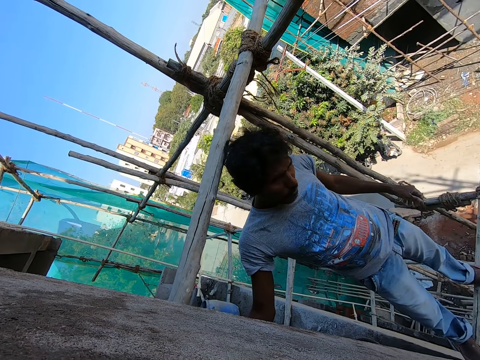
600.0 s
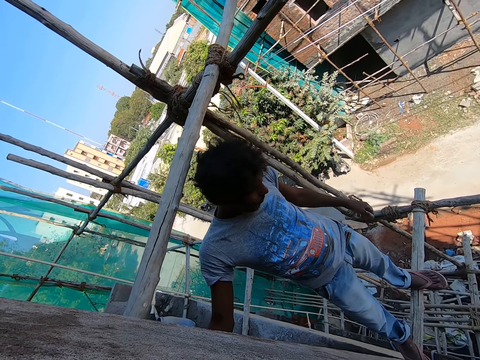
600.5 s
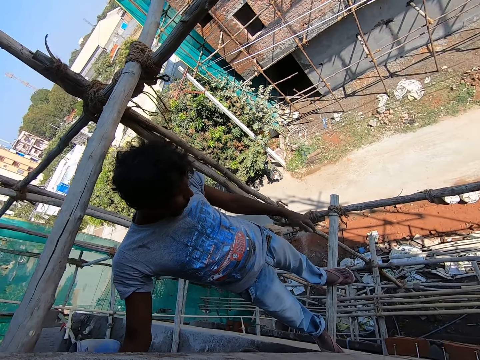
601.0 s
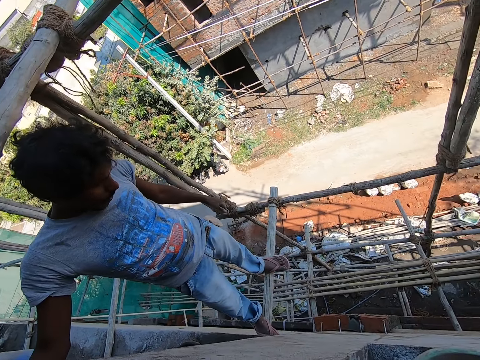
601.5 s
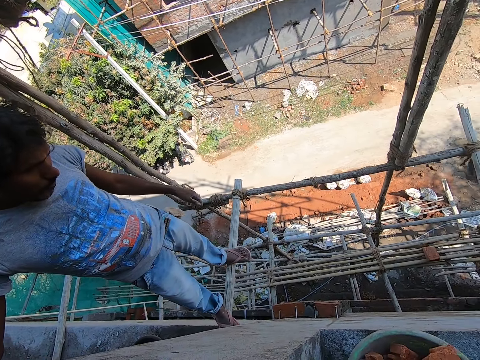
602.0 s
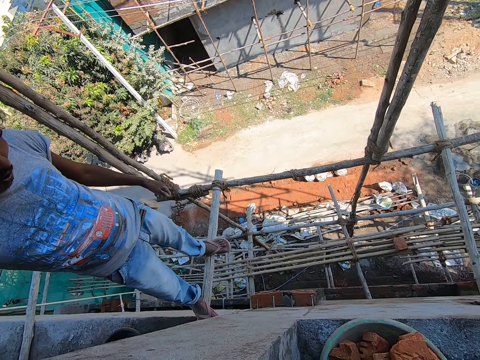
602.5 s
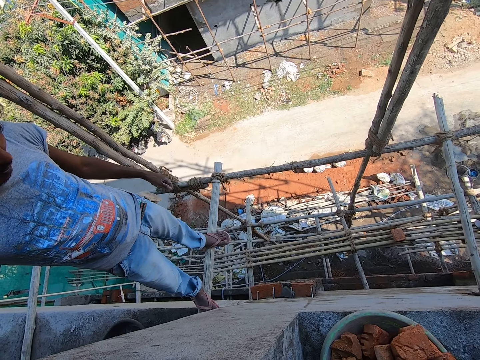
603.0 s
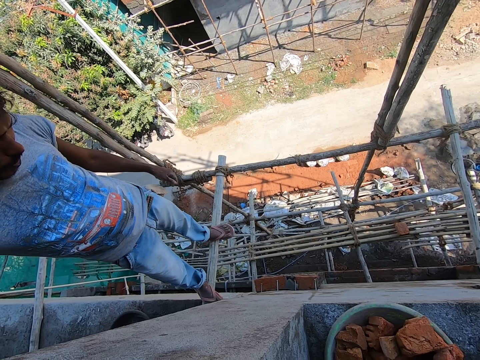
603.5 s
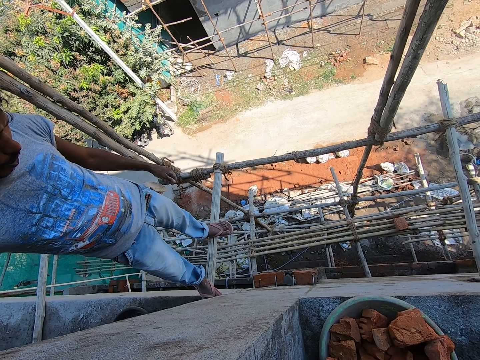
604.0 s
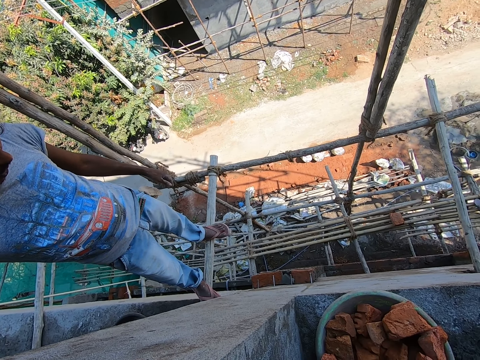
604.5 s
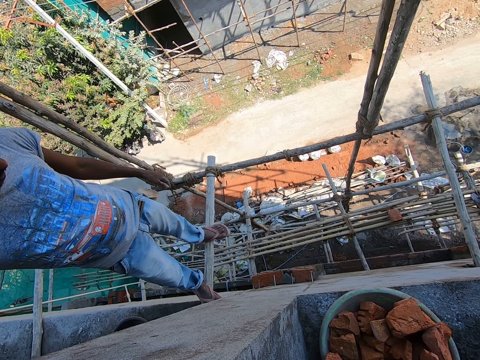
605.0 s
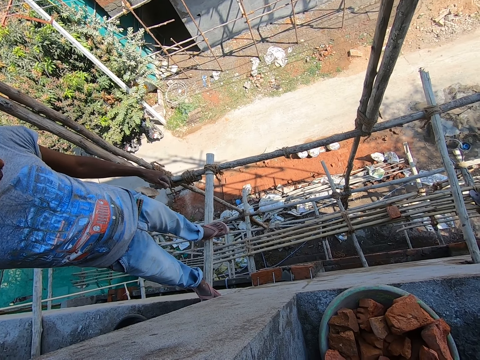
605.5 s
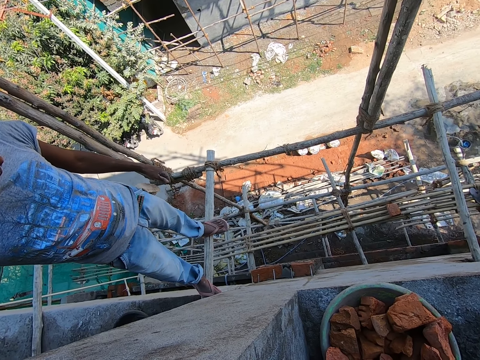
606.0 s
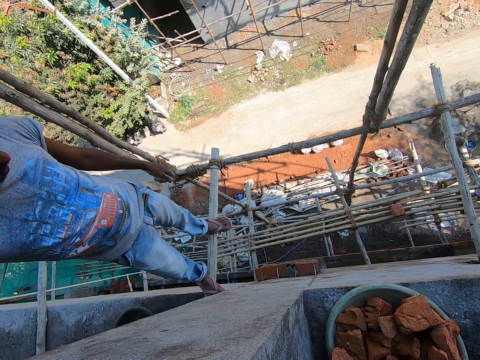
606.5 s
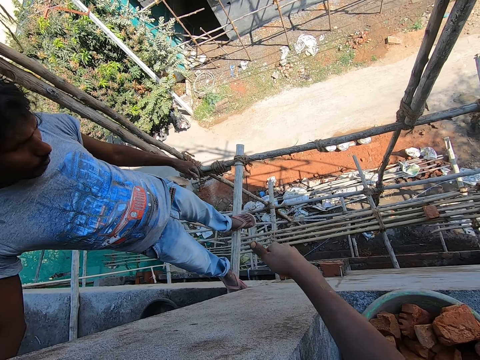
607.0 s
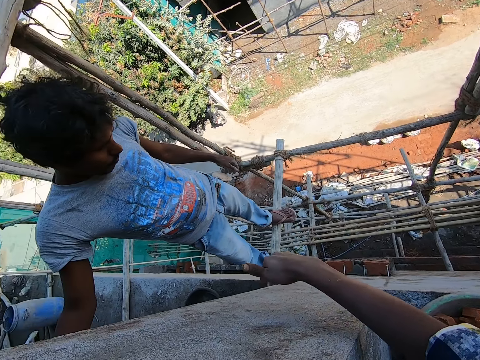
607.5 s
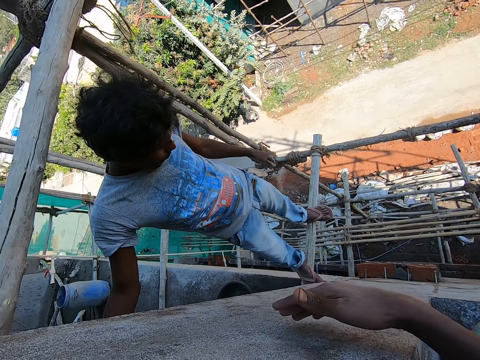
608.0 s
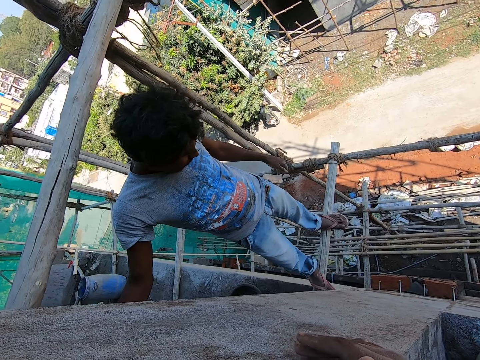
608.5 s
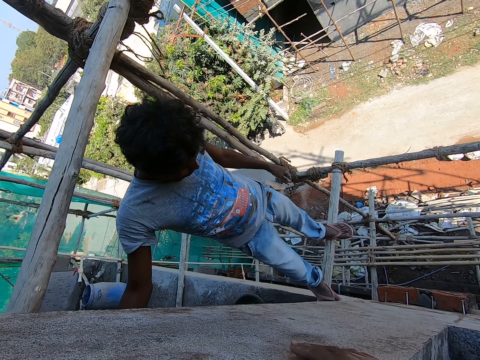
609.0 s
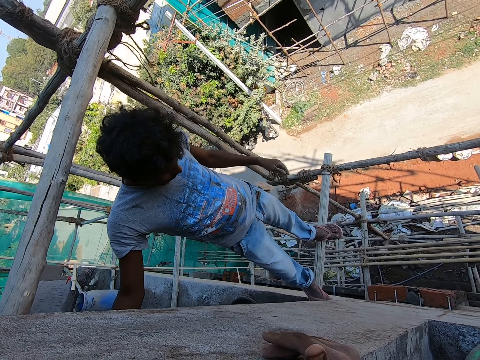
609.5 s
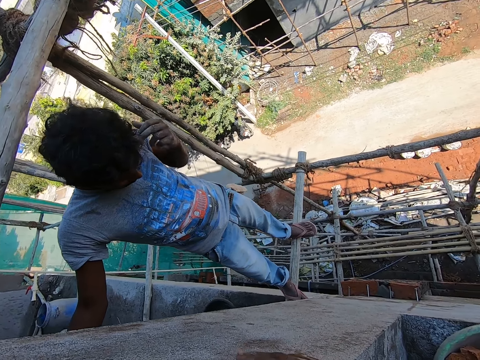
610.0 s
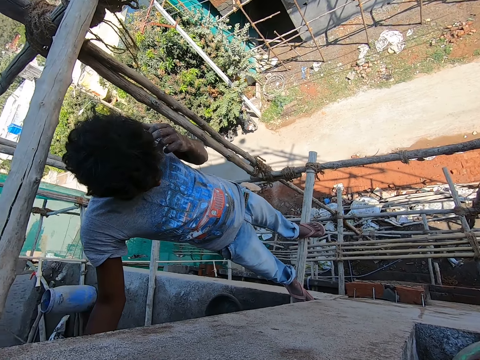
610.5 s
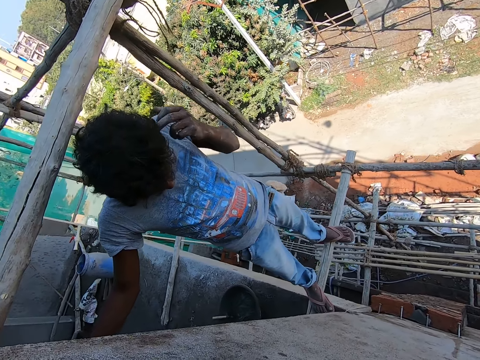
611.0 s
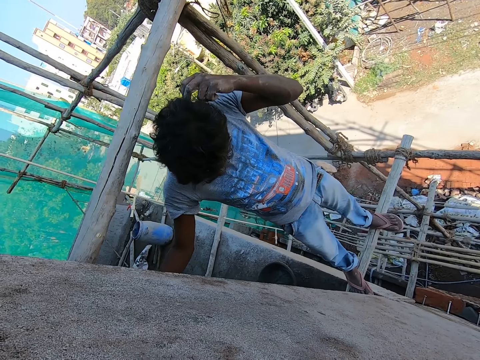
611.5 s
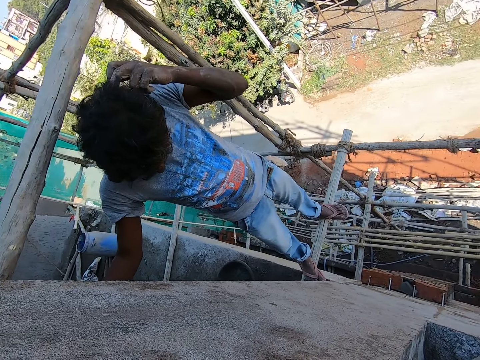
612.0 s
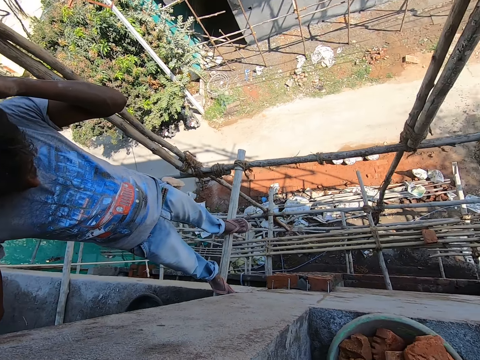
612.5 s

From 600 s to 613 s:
The camera wearer talks to a man. The man touches his hair with his left hand.

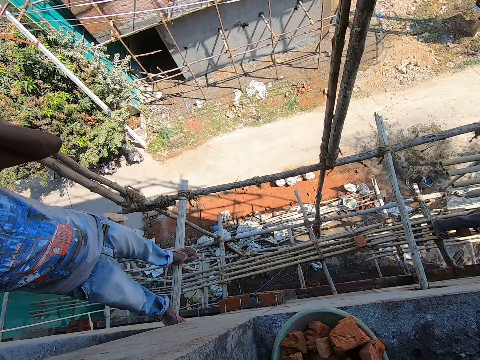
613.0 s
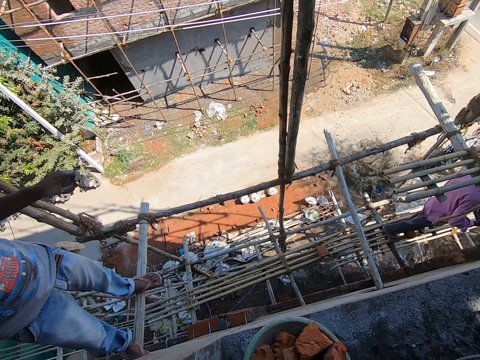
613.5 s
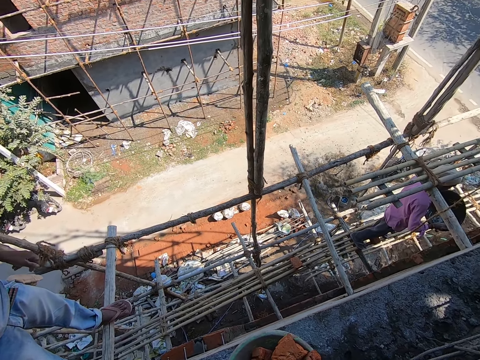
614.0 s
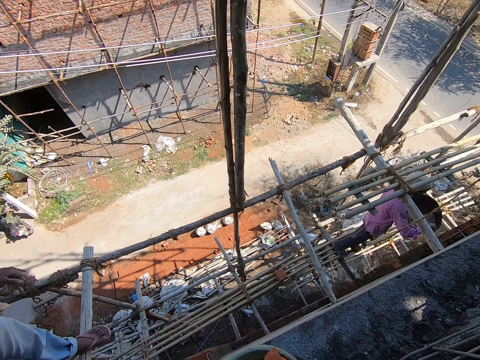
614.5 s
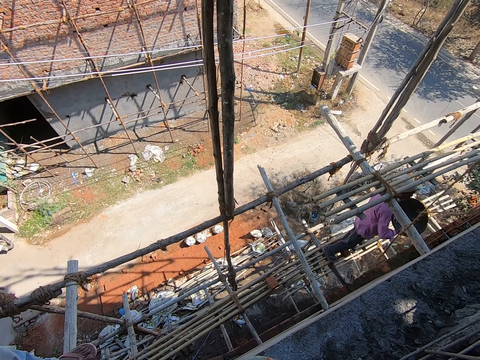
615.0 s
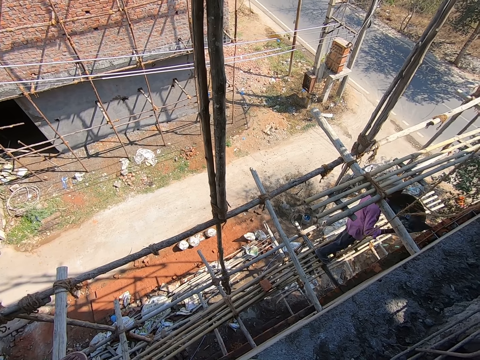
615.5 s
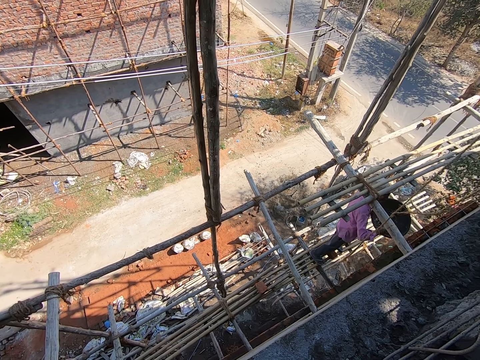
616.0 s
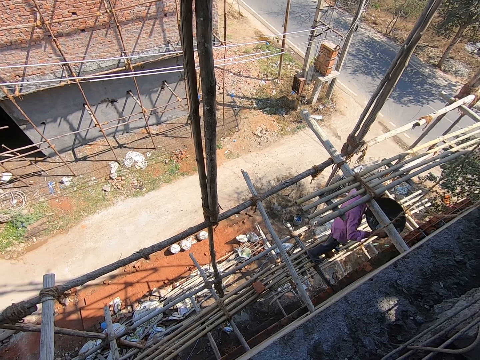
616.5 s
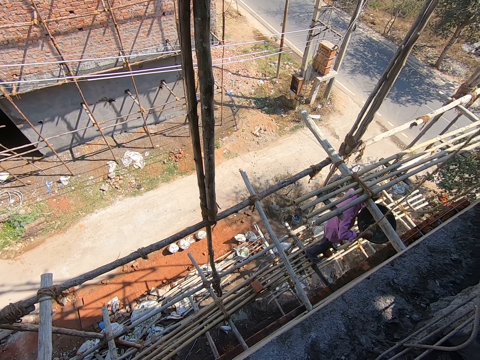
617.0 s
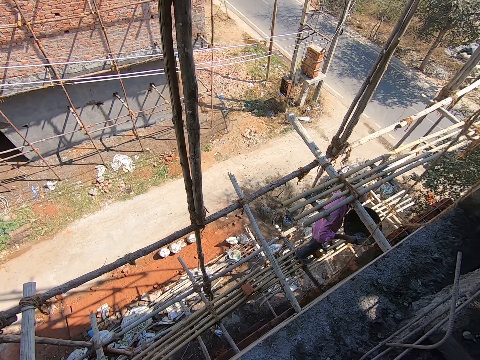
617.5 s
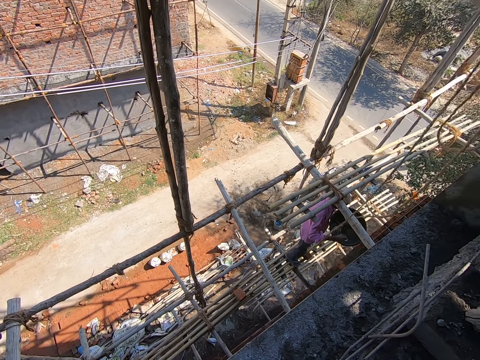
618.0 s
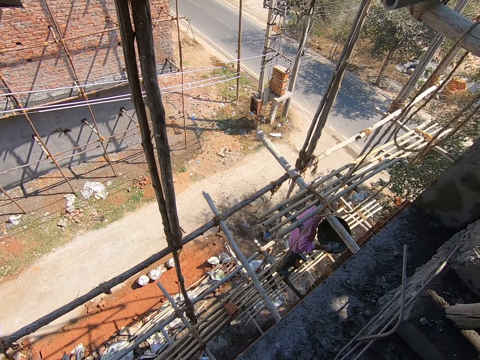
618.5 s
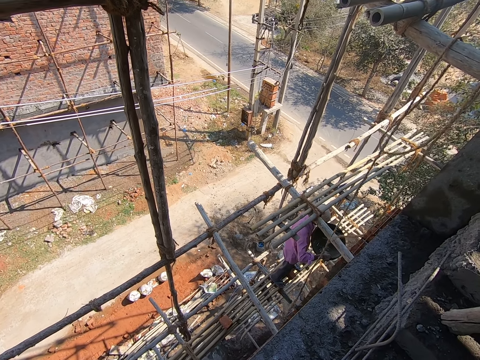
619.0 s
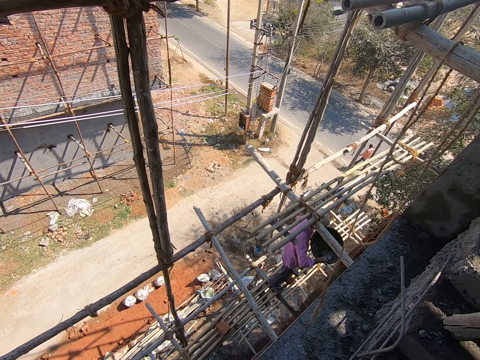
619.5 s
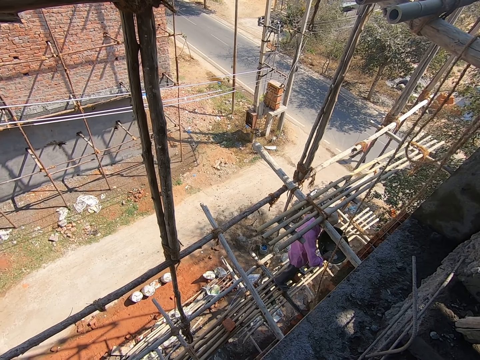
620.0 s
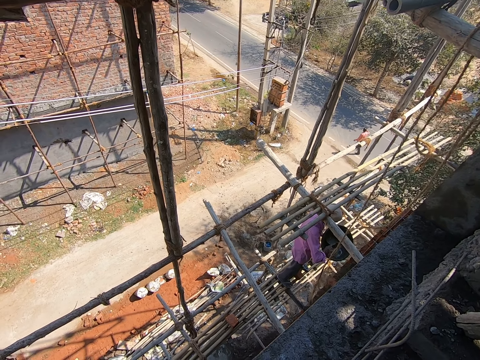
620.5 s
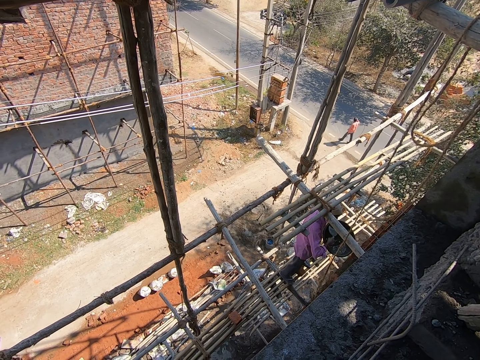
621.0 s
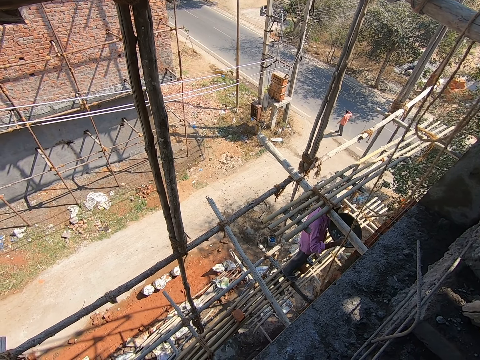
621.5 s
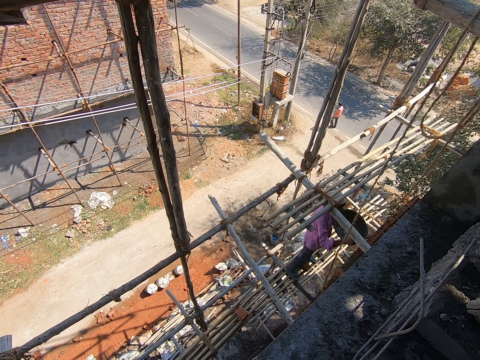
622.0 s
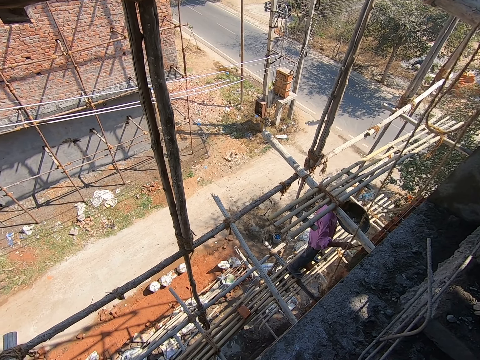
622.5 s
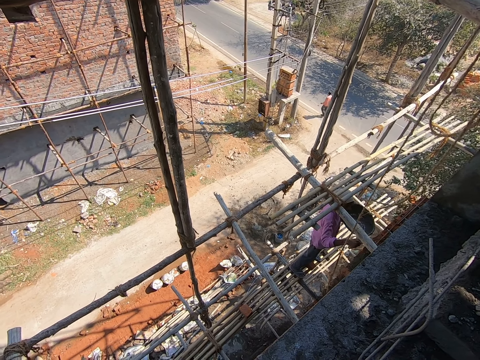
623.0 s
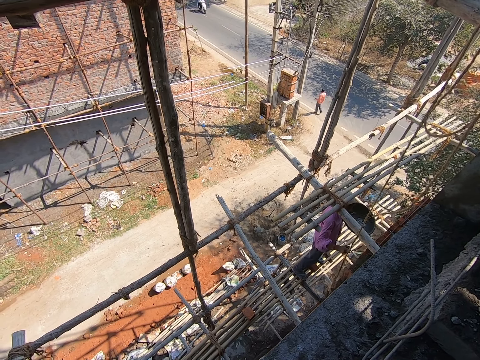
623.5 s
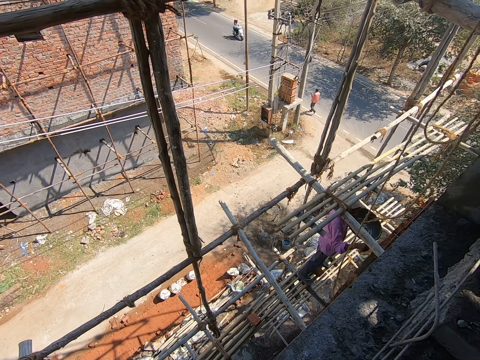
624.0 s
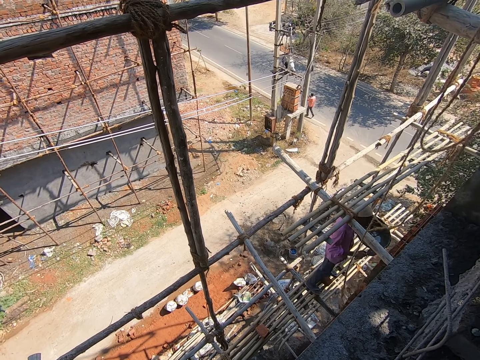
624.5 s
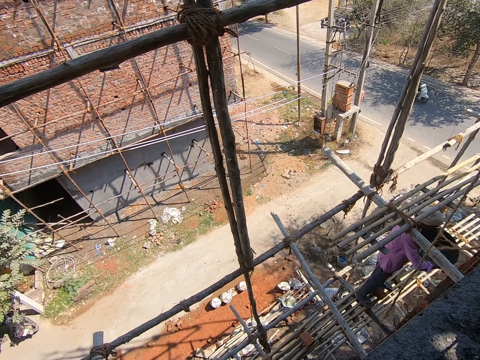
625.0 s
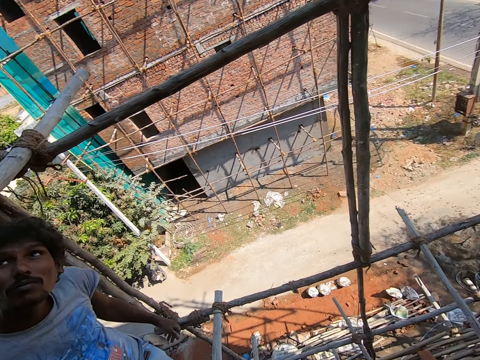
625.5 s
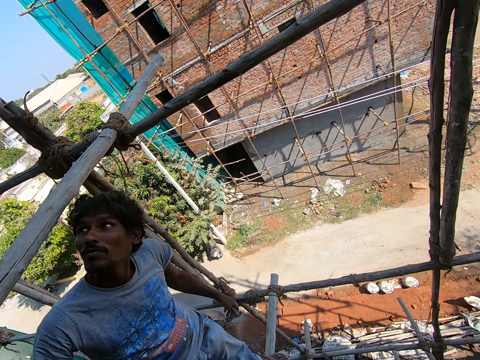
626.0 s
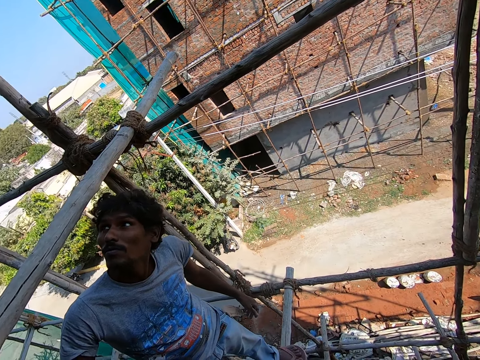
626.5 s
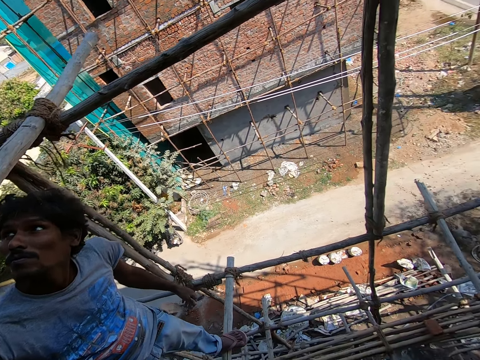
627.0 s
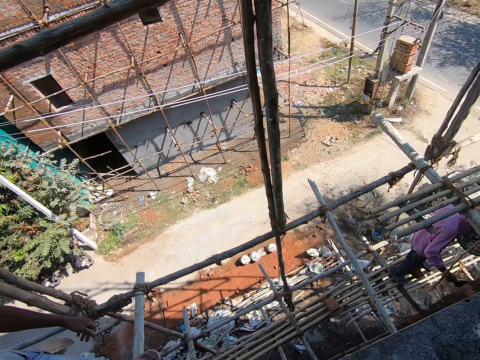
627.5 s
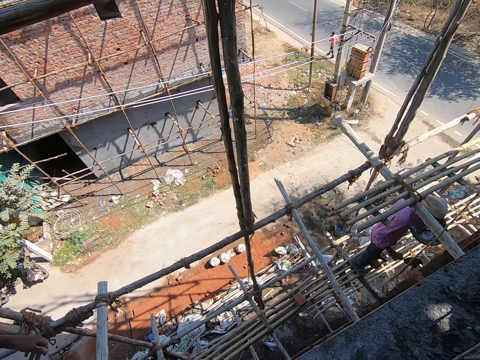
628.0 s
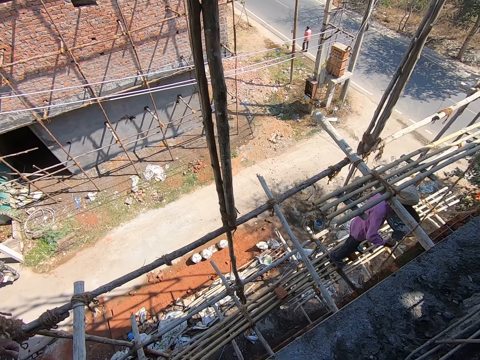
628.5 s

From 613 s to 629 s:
A man sprinkles water from the head pan in his left hand on the wall with the trowel in his right hand. The camera wearer speaks to another man.
